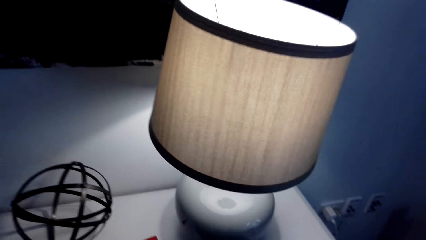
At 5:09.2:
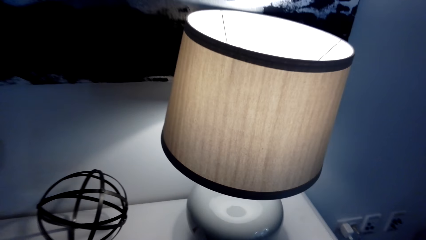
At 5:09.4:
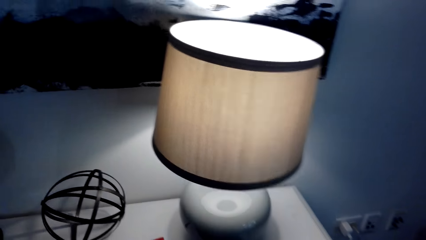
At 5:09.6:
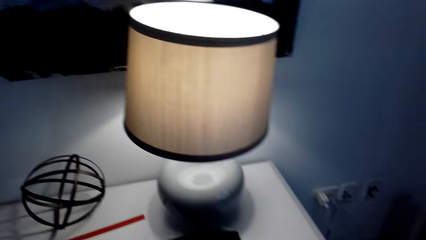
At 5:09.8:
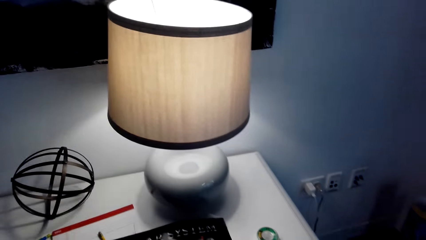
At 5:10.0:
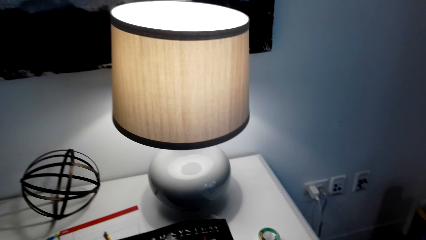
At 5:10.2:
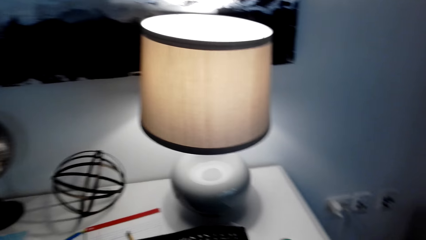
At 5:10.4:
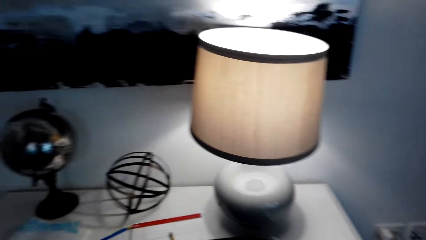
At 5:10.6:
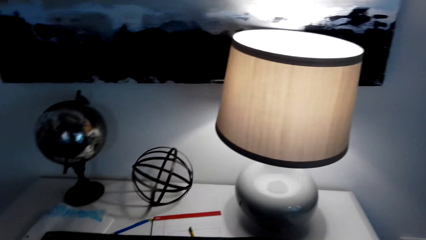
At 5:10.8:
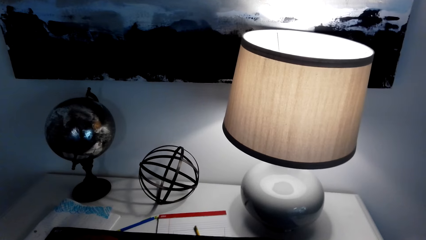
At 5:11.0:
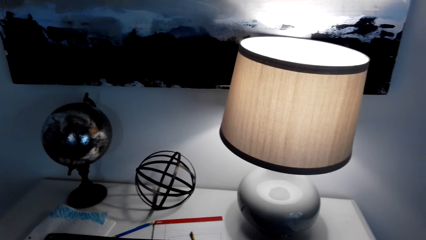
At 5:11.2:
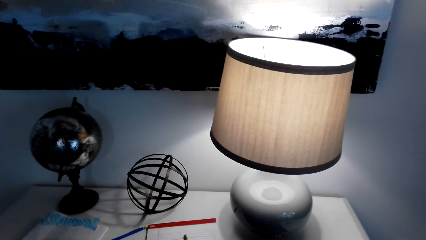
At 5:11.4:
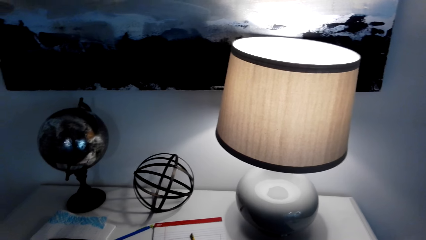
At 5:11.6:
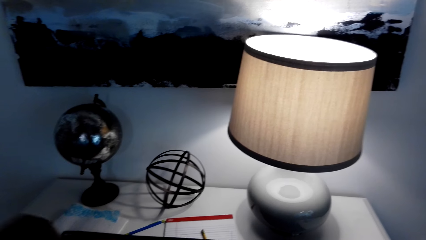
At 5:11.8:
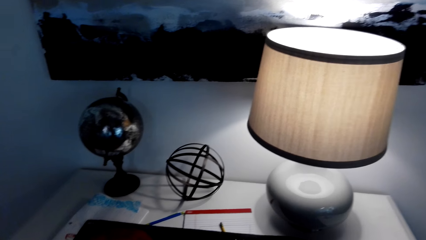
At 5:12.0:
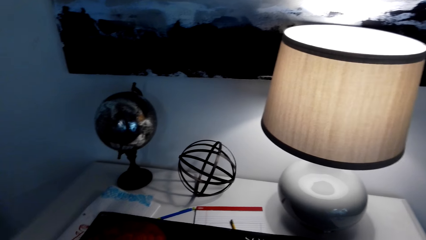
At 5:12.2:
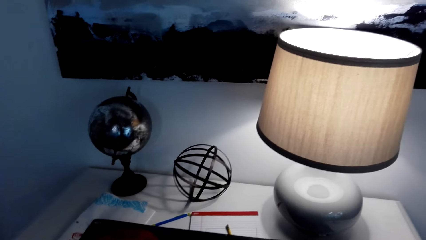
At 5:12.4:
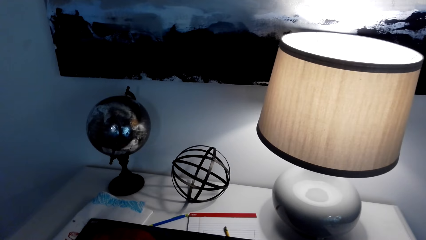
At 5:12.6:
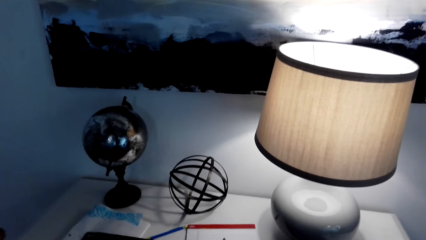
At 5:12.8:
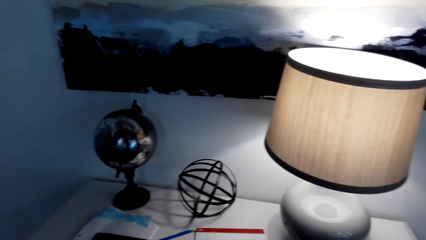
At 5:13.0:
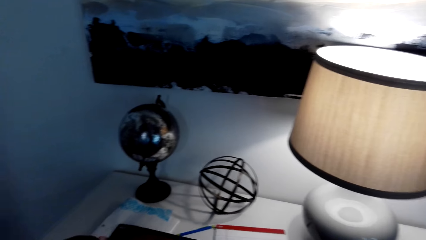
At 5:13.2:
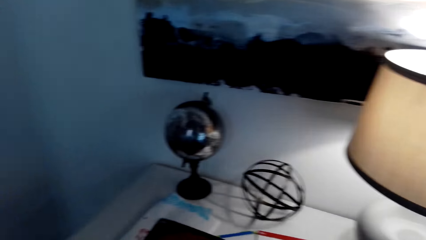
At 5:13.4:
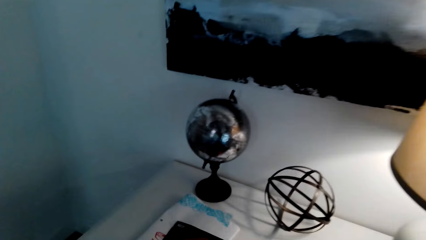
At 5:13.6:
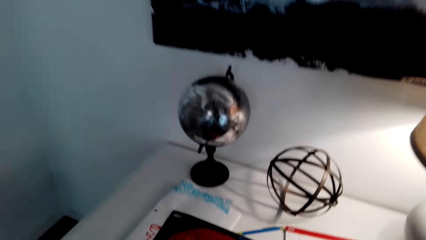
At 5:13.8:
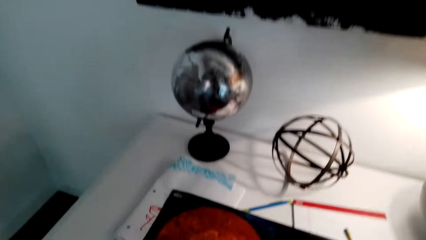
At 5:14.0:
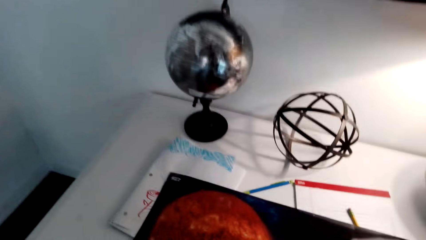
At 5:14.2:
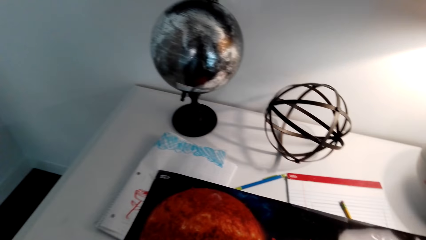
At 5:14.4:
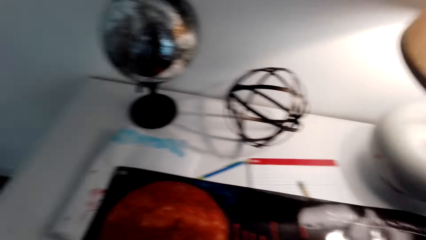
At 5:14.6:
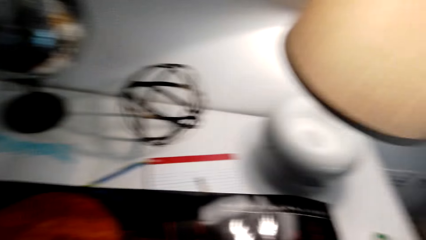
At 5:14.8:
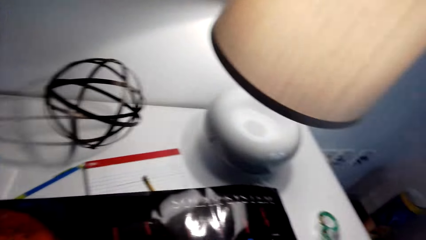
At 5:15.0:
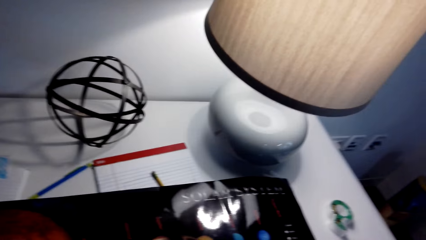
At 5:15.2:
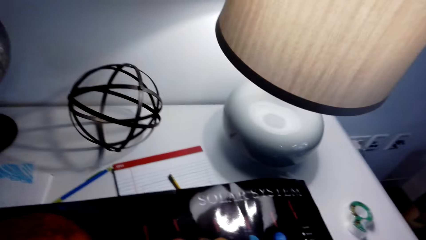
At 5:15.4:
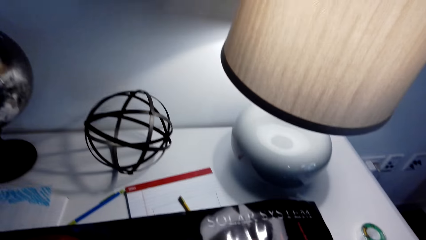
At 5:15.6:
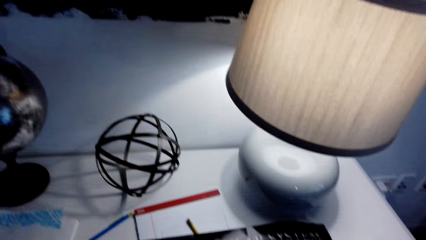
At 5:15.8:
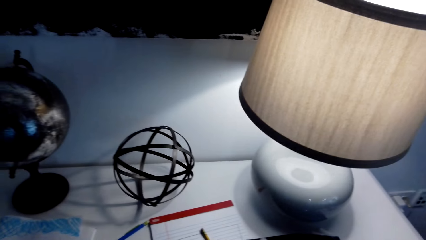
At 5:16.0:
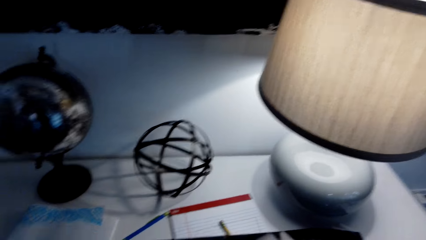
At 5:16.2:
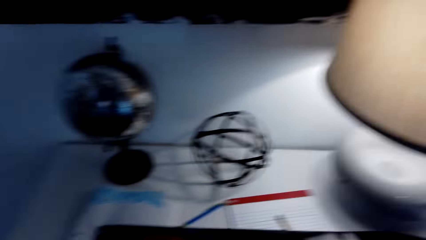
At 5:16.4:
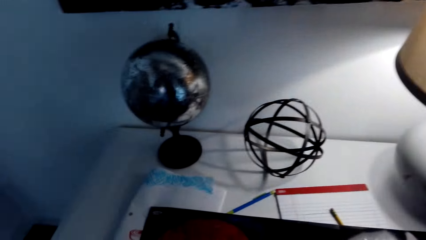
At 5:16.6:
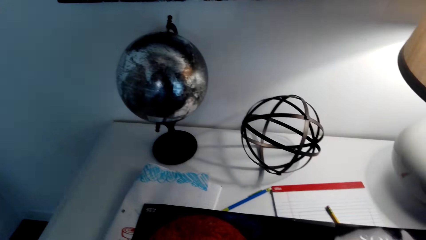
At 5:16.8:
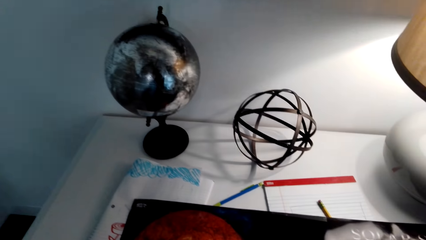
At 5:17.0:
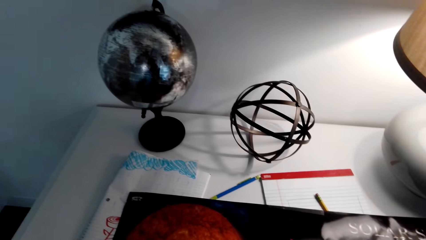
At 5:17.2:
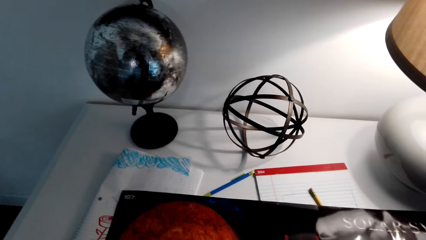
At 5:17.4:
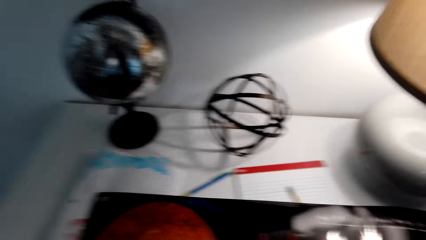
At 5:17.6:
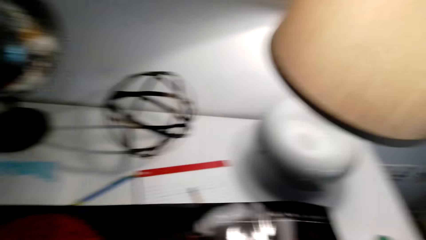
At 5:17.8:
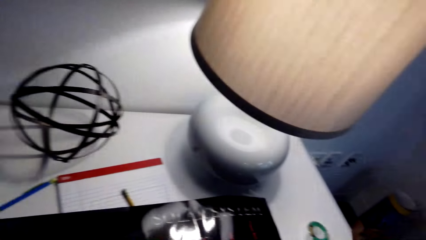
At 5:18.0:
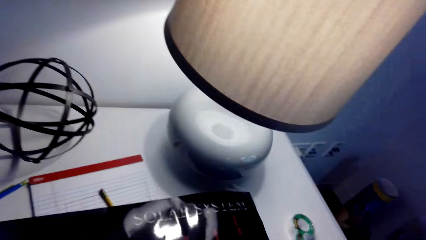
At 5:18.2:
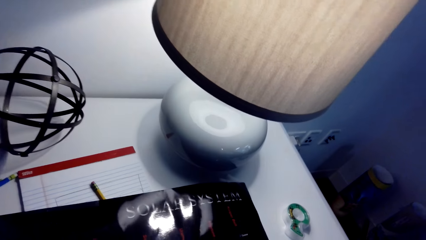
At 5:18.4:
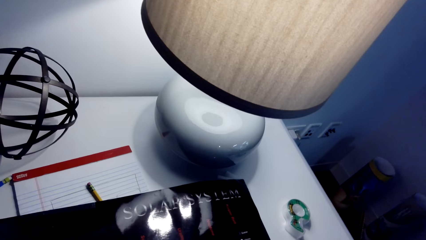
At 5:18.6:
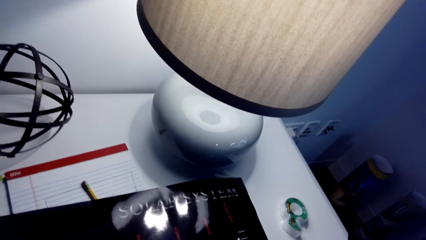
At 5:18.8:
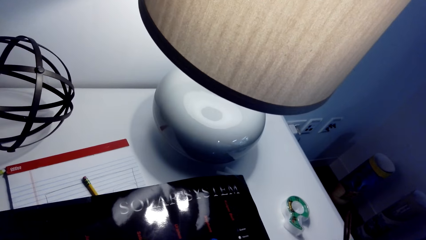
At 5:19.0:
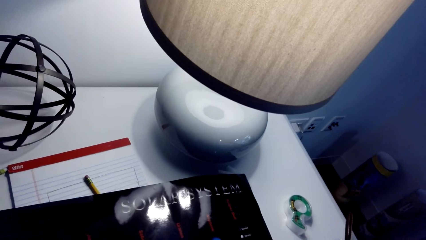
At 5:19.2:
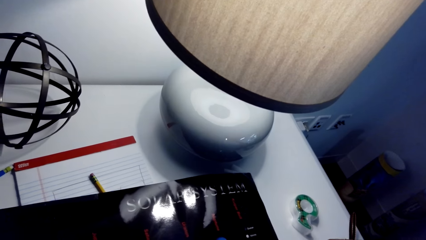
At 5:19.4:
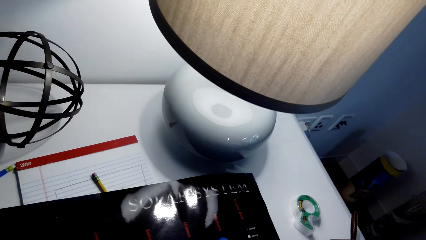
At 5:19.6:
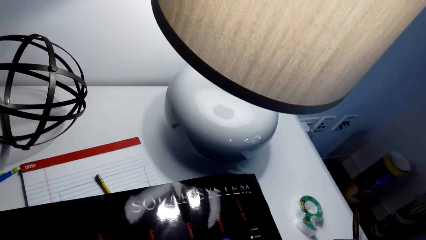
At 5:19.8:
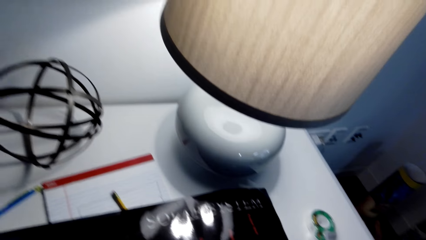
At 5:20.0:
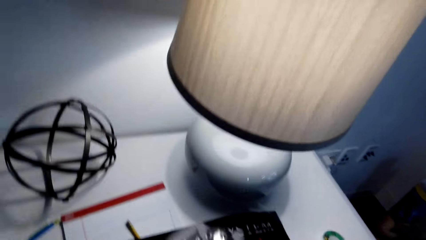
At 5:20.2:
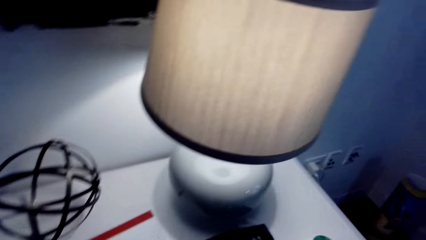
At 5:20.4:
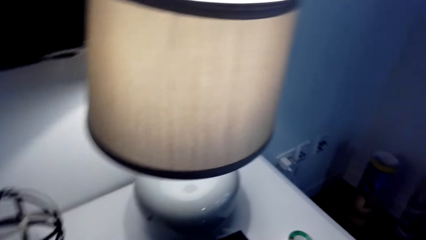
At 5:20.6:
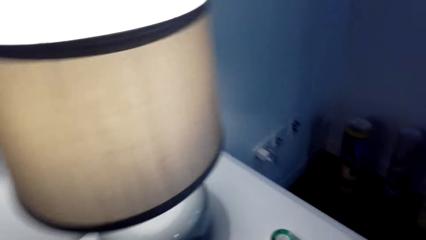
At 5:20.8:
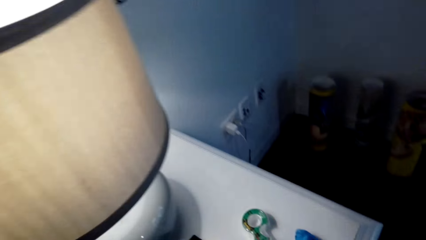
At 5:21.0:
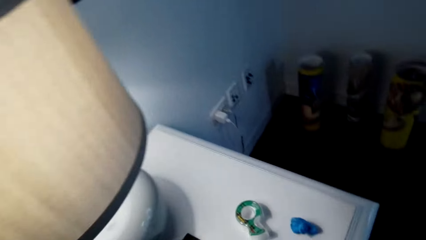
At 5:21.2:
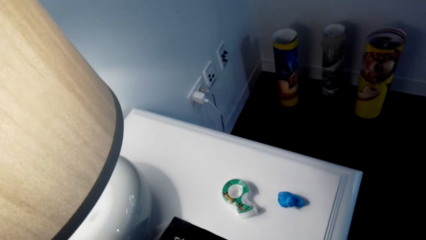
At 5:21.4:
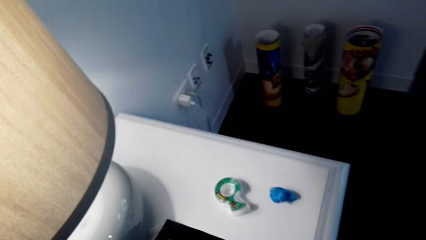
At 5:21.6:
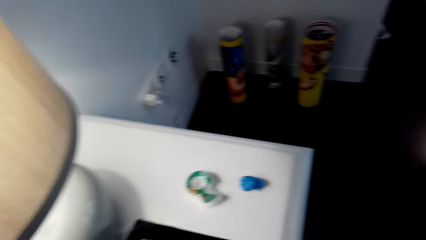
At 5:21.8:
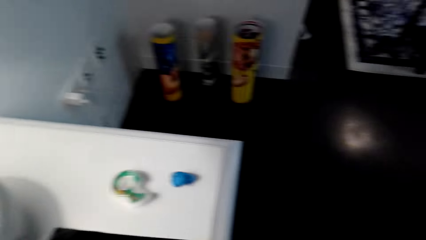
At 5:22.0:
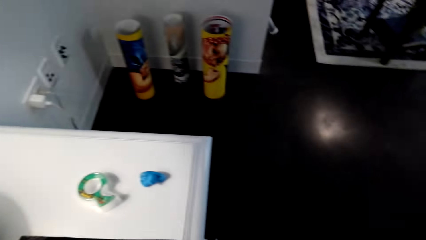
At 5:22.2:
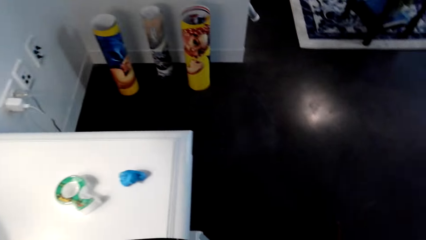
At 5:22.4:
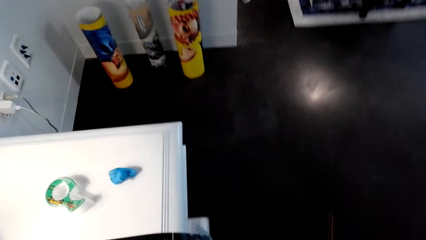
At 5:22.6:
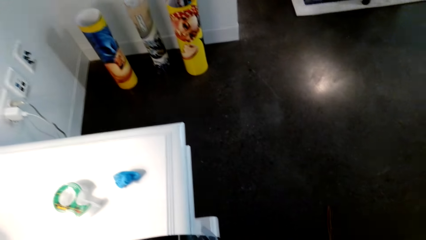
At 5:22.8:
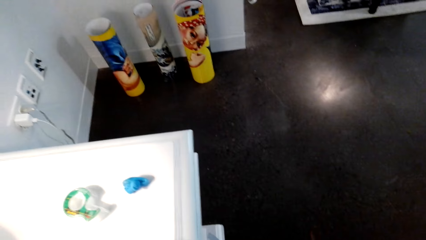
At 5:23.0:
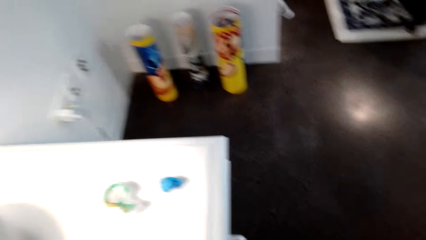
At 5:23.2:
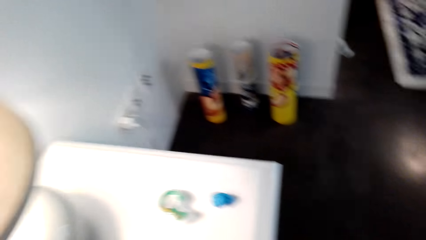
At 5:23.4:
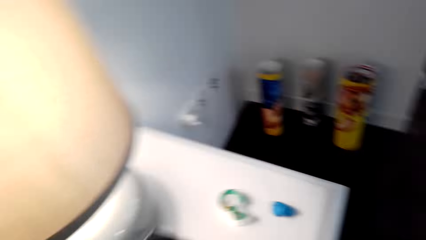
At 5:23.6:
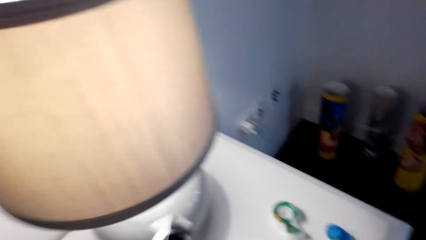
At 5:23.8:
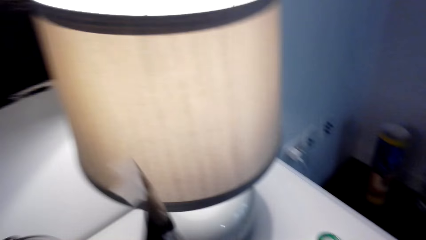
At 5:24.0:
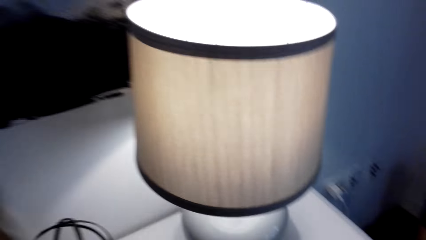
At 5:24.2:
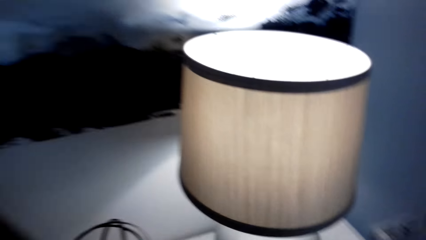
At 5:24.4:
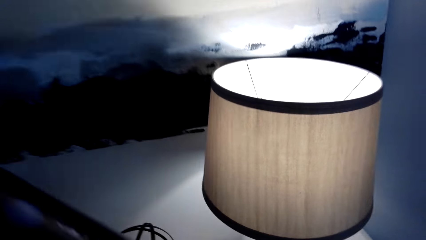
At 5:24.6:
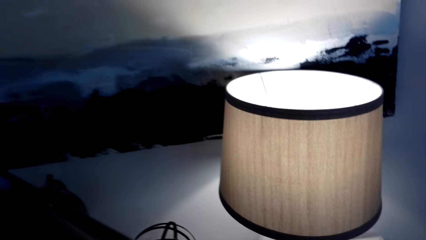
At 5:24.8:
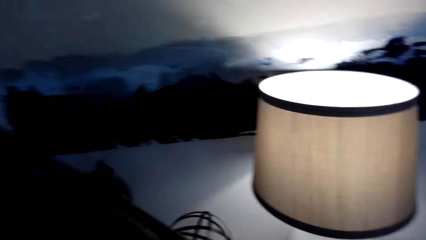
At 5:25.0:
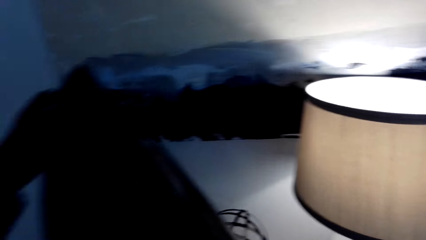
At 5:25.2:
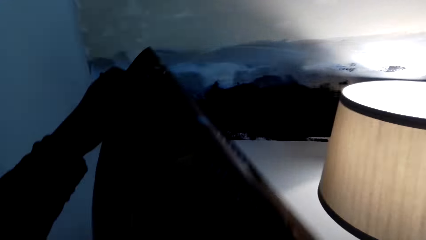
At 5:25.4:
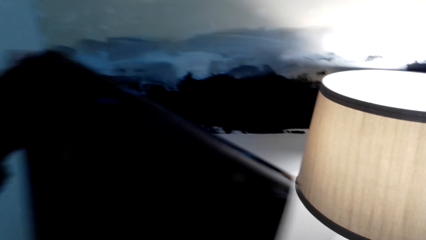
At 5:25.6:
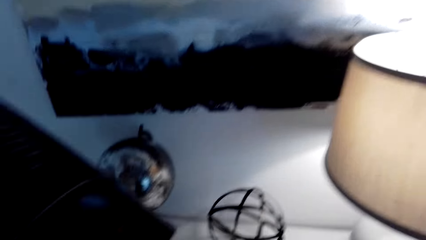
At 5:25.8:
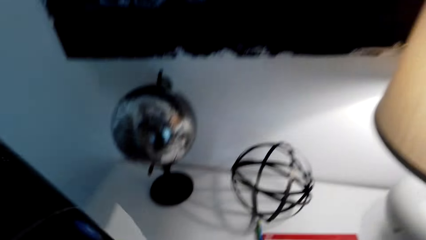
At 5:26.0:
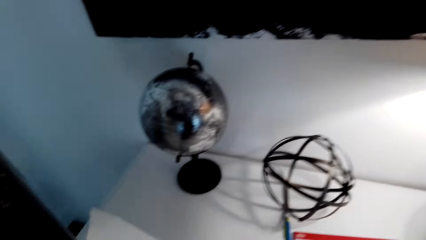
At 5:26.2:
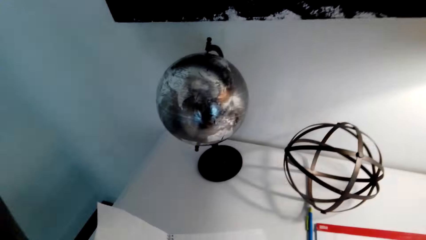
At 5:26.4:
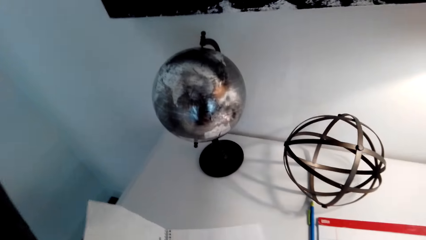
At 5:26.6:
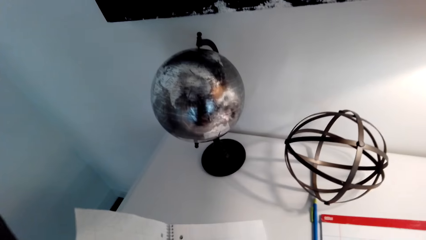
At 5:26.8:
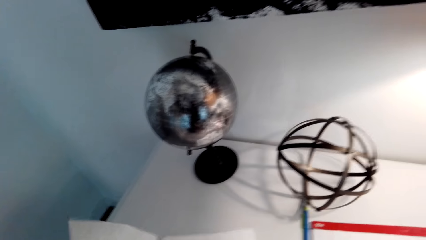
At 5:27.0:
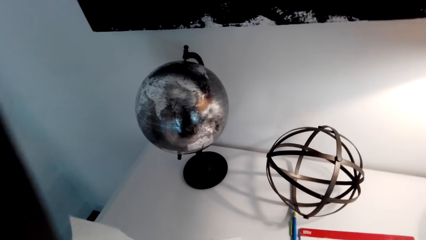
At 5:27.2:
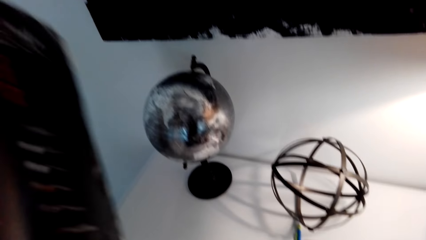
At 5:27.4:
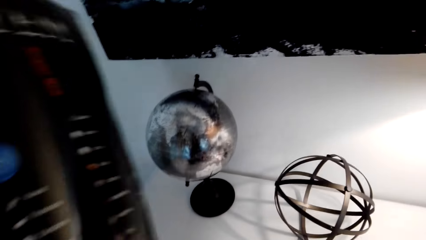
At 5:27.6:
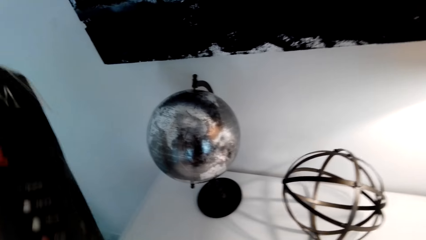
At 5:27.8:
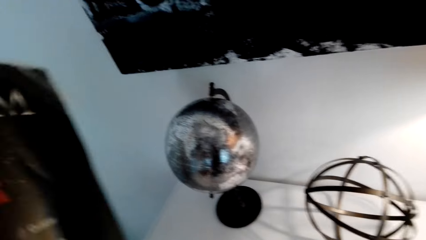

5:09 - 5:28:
The camera wearer converses with a person. They look at the poster. They lift the poster on the table.
